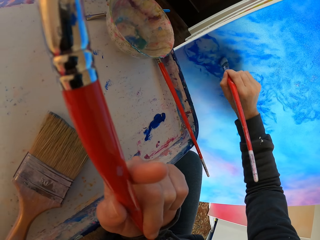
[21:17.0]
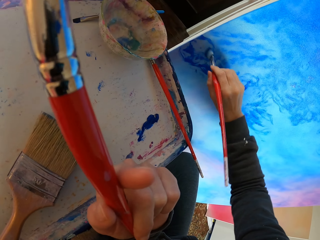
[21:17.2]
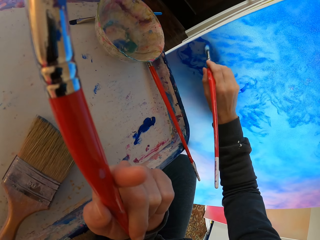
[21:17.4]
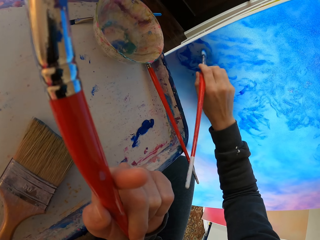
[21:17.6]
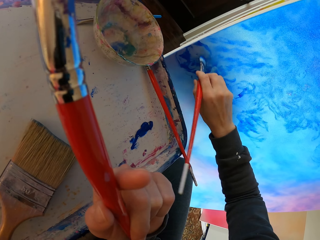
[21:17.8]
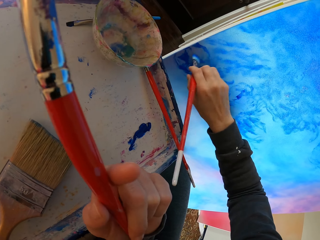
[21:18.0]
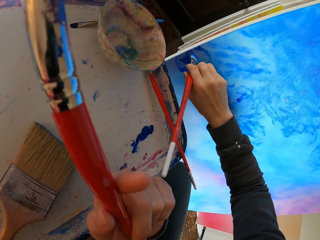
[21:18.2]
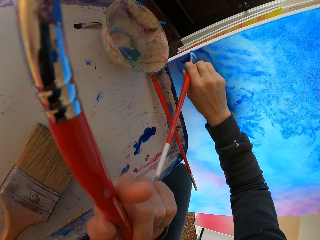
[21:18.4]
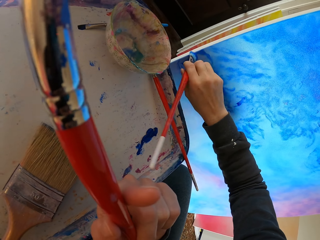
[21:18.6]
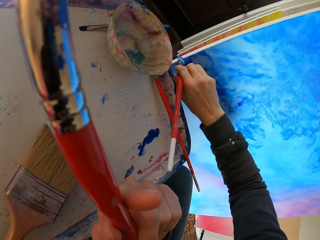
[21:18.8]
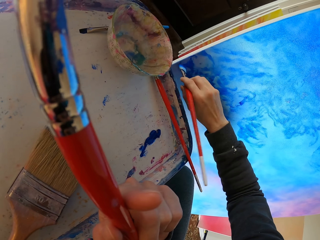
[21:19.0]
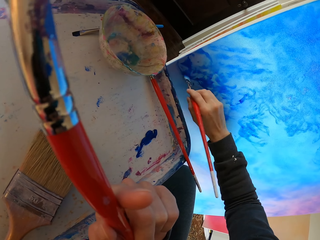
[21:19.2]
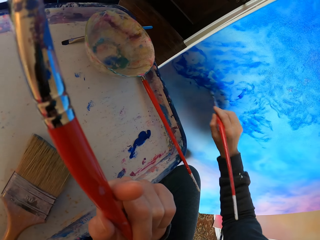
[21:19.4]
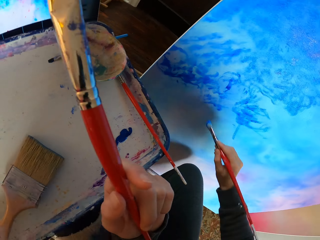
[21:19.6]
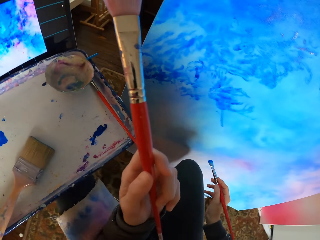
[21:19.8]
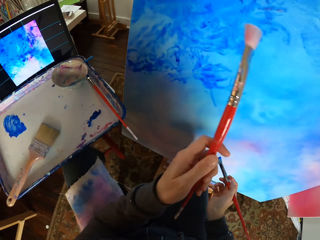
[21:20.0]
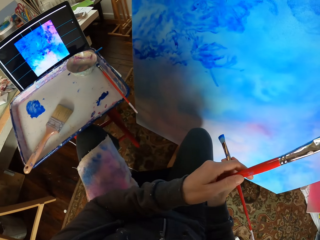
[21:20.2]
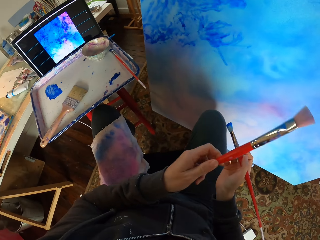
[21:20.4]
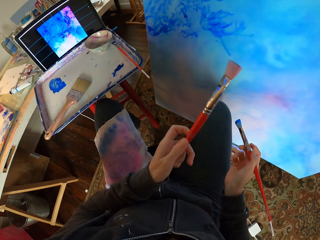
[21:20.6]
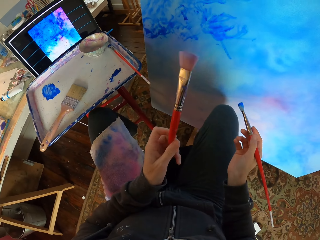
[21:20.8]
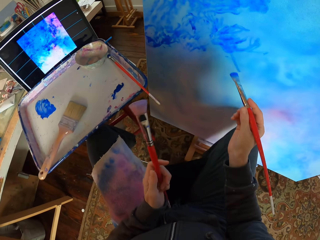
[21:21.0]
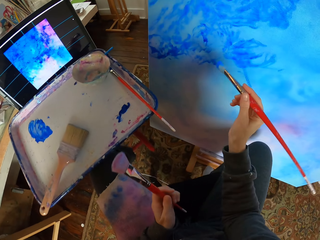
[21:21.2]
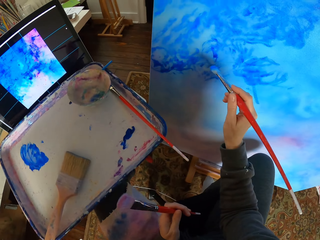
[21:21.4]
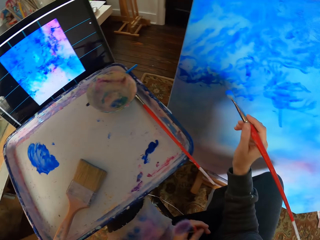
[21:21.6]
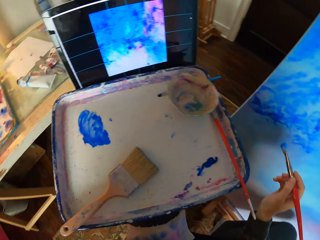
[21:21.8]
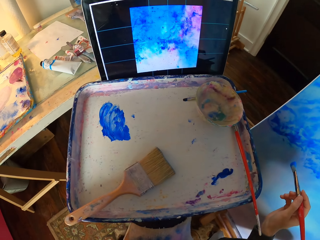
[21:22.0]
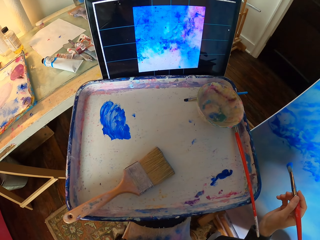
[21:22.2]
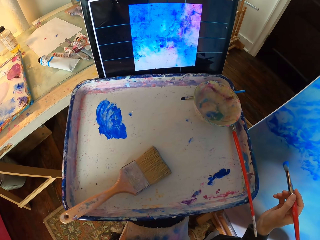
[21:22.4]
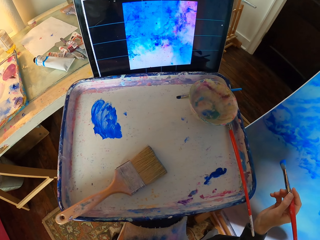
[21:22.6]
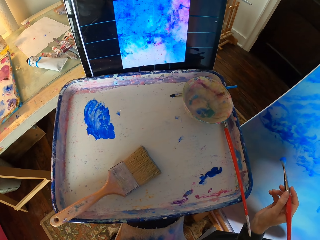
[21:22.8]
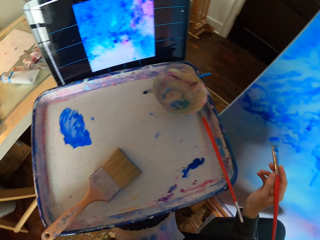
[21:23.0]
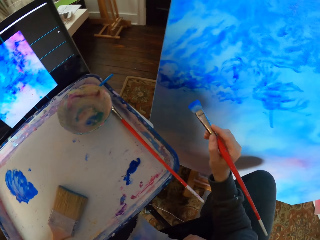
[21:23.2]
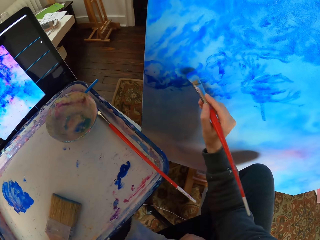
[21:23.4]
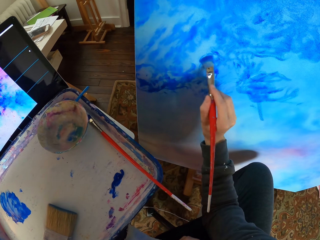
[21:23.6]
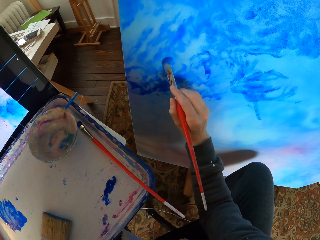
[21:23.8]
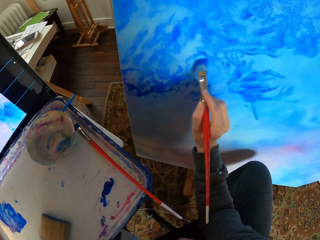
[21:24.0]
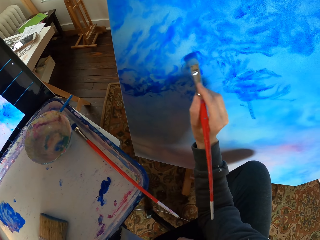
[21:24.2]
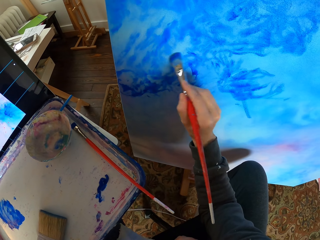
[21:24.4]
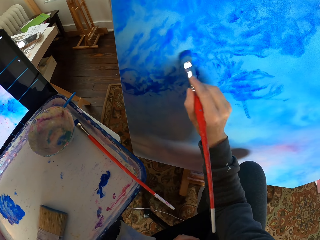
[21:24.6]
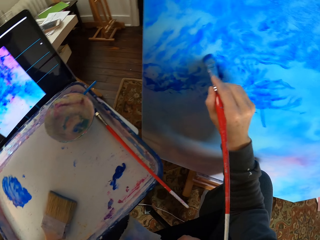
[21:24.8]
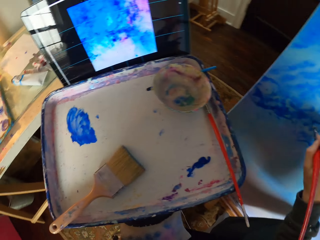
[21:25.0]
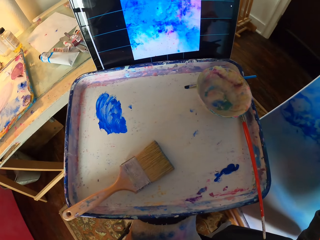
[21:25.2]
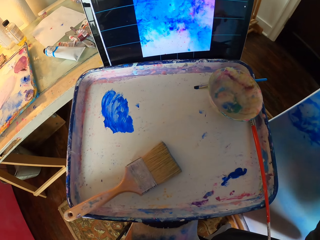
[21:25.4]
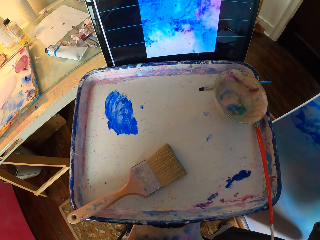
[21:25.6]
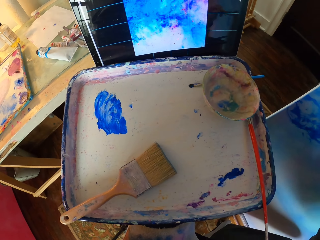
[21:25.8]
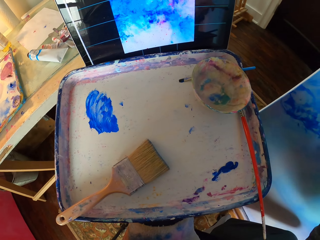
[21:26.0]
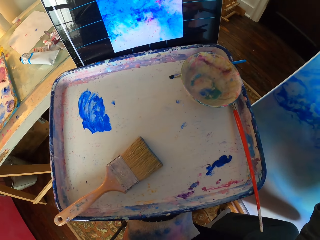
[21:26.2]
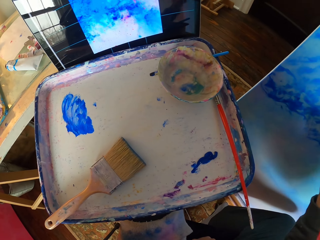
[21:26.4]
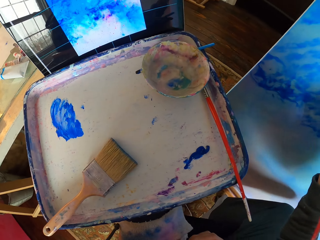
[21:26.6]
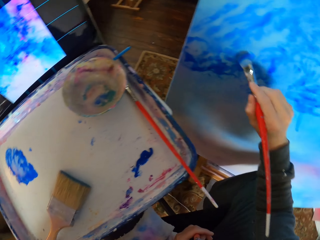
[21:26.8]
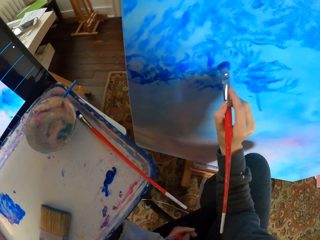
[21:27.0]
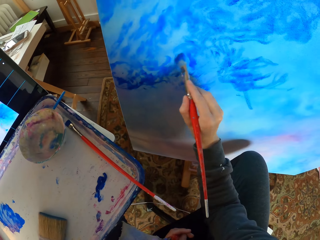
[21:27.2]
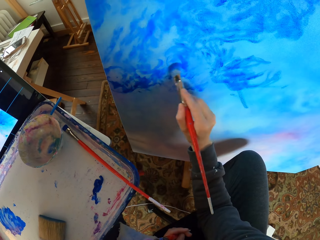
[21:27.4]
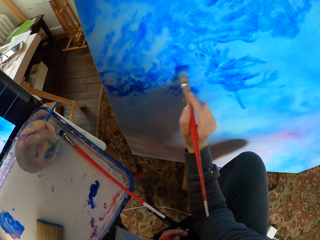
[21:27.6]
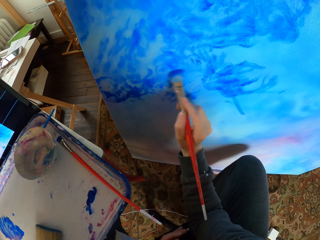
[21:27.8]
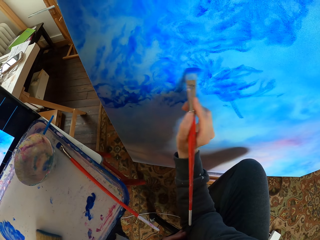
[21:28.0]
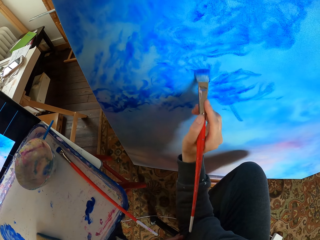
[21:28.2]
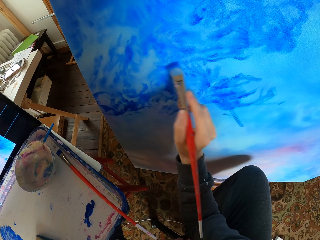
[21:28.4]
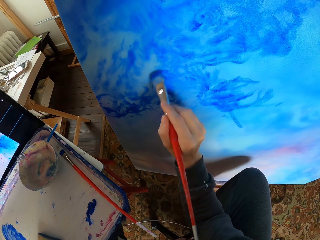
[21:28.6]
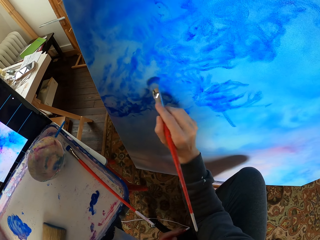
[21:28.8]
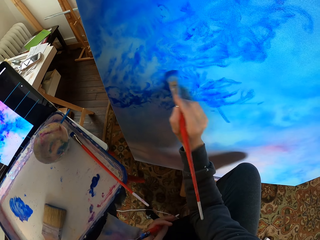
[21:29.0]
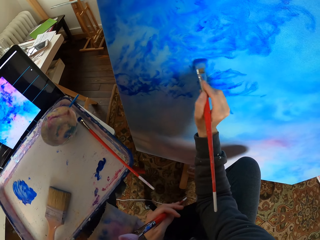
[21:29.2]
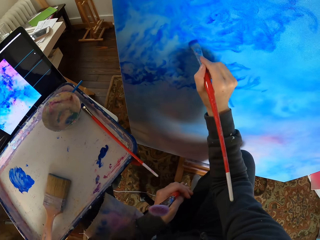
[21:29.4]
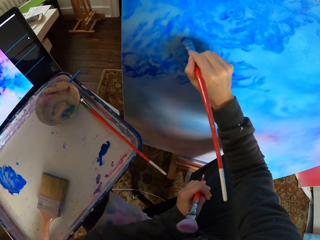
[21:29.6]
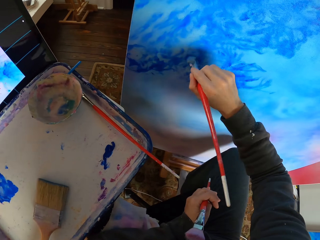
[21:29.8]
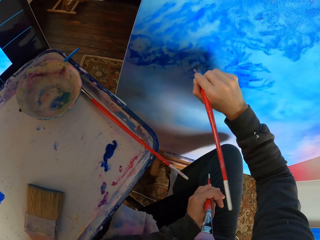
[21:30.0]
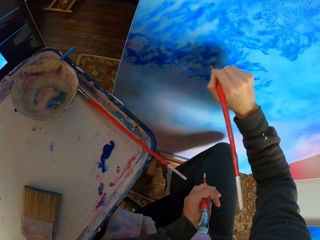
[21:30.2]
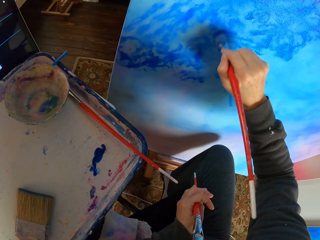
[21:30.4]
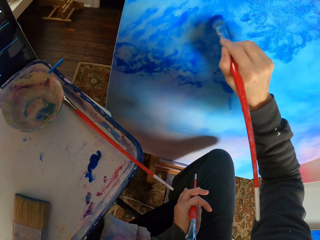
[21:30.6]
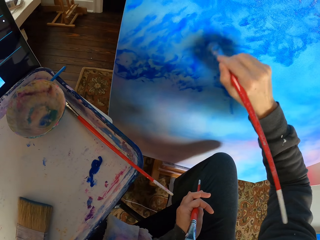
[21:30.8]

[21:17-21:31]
The camera wearer looks at the art. They look at the screen. They dry brush the art with a brush. They look at the screen. They dry brush the art with the brush.

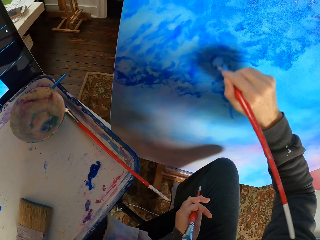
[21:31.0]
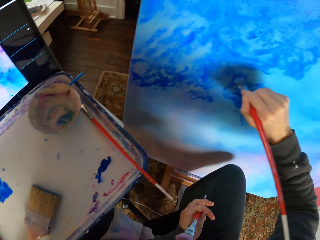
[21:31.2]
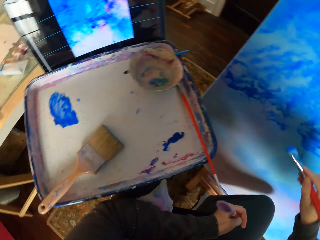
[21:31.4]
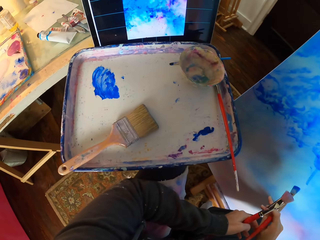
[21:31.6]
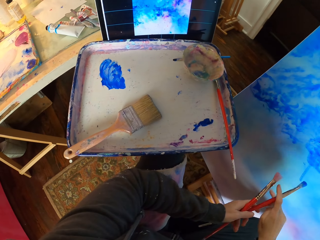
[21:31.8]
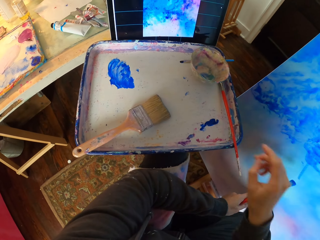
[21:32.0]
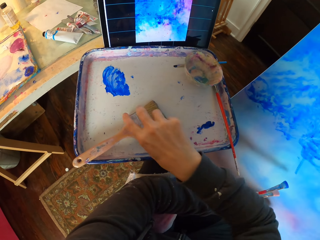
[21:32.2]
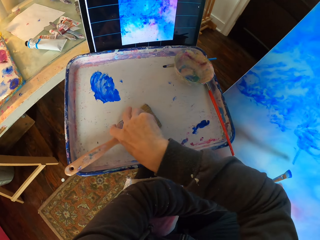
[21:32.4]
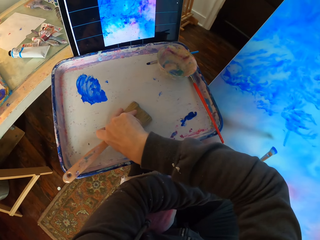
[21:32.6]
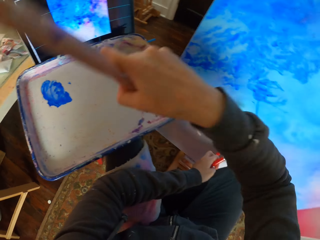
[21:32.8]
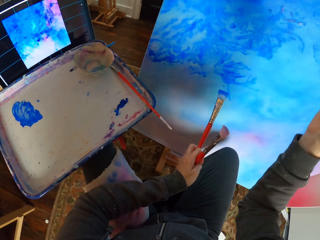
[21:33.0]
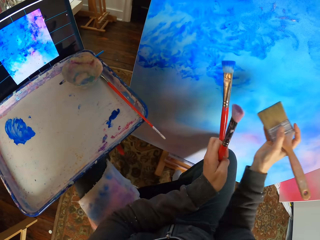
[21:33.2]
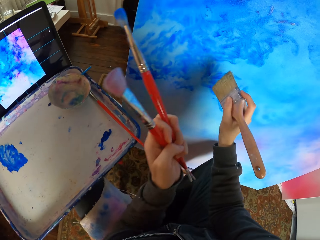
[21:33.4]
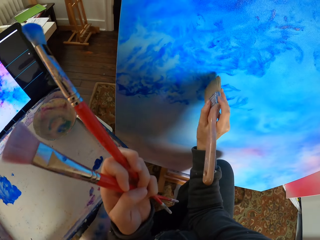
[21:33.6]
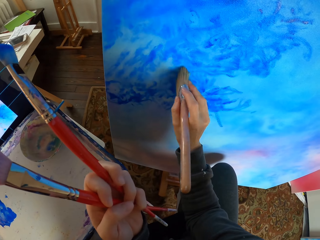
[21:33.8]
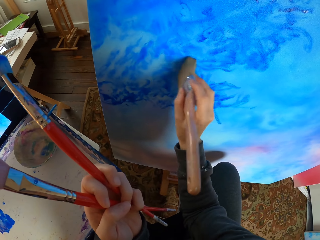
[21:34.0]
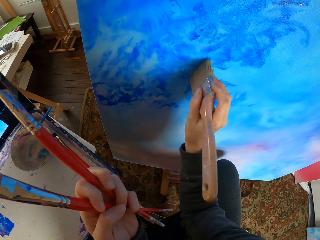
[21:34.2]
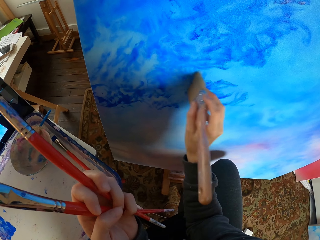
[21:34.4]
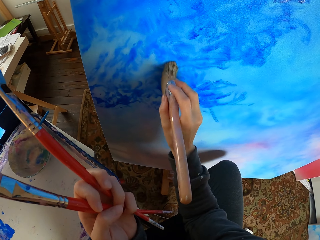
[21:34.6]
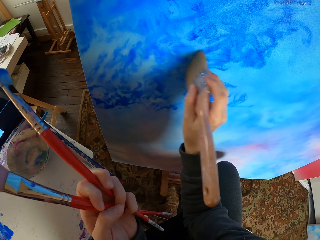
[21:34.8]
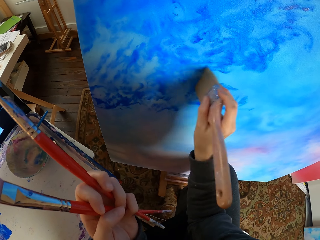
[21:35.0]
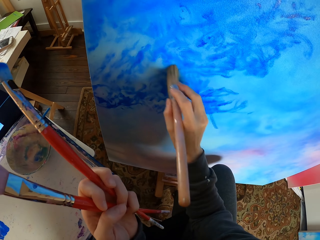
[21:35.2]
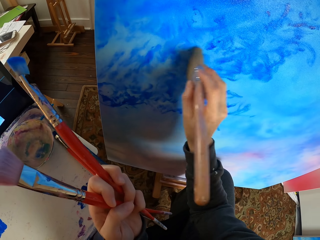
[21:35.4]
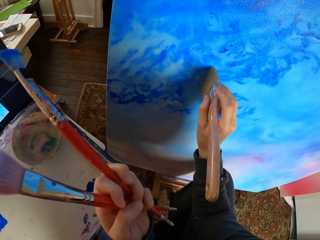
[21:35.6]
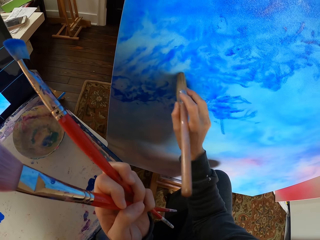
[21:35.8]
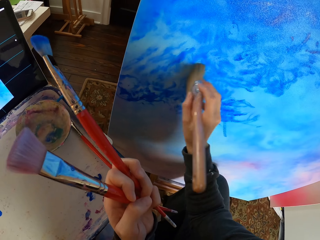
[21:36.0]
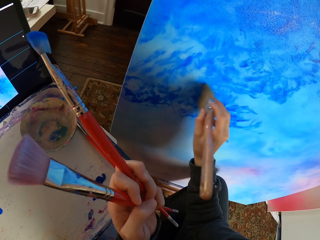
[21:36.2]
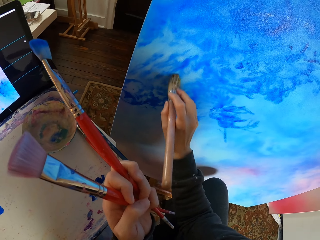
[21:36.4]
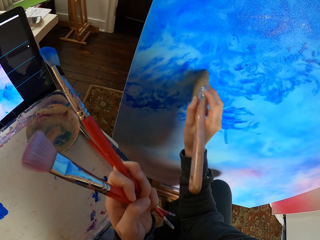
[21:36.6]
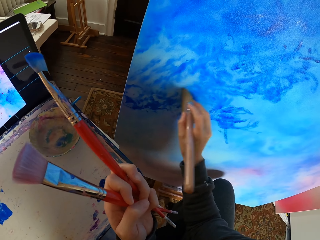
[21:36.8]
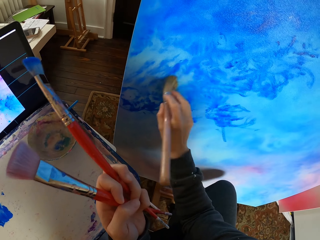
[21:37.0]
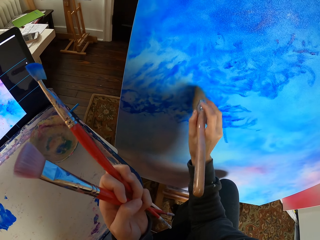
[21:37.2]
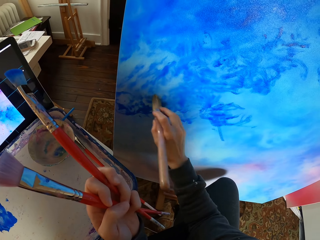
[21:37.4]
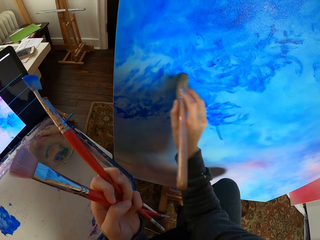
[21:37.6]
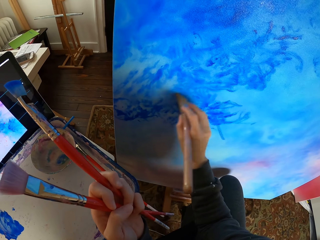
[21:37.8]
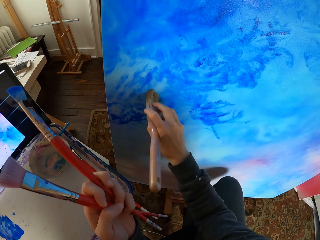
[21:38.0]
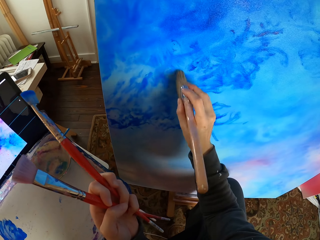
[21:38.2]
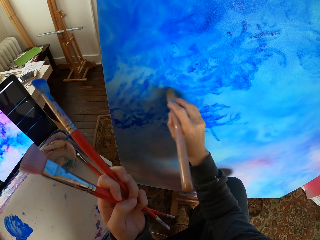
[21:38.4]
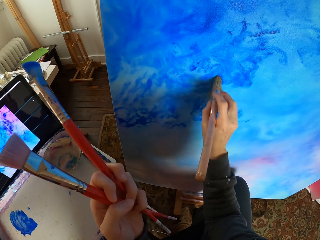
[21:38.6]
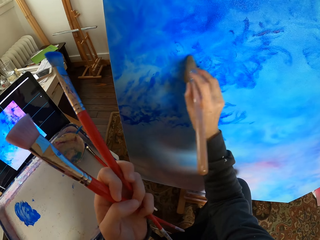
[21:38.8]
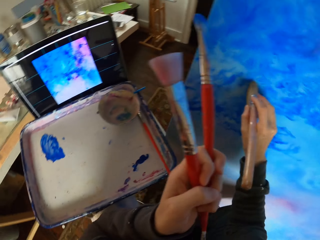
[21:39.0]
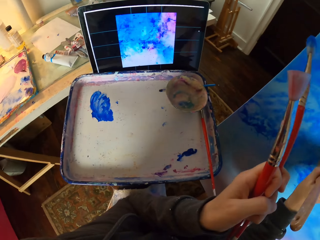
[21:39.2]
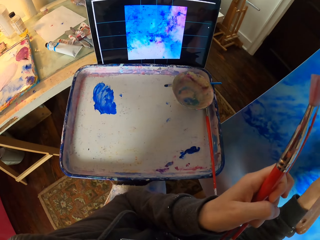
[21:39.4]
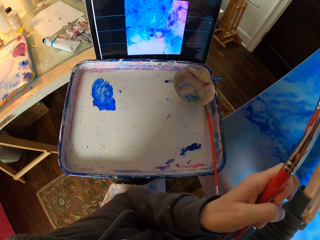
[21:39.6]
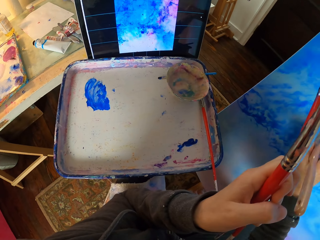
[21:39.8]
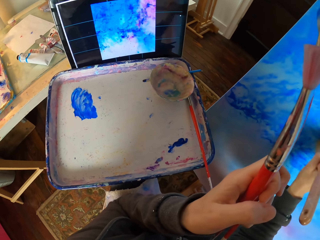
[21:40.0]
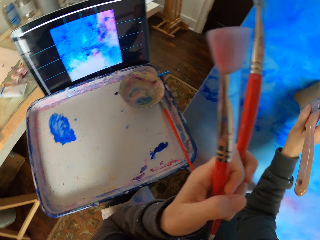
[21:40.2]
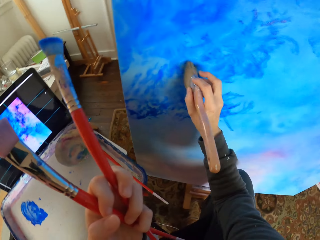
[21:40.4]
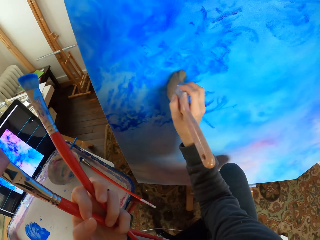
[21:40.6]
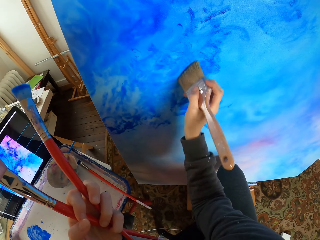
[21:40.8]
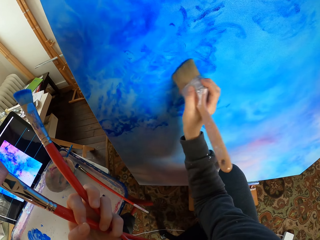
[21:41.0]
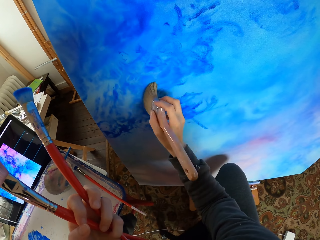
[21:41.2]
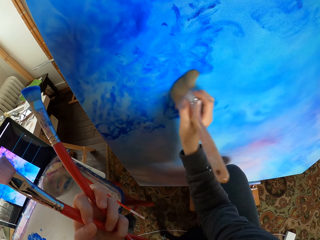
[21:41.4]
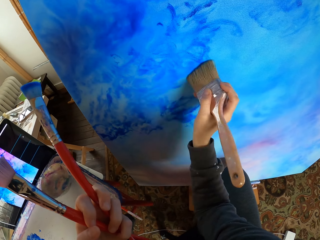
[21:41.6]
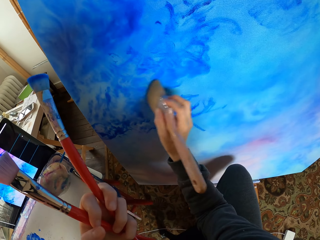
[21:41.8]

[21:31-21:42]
The camera wearer picks another paint brush on the tray. They dry brush the art with the brush. They look at the screen. They dry brush the art with the brush.
